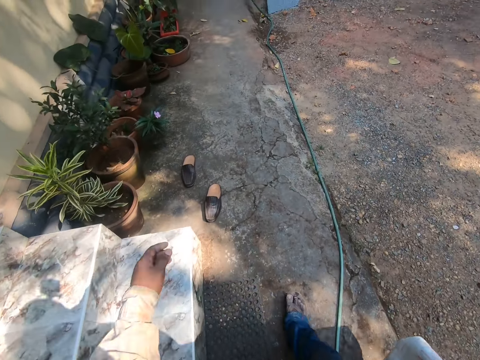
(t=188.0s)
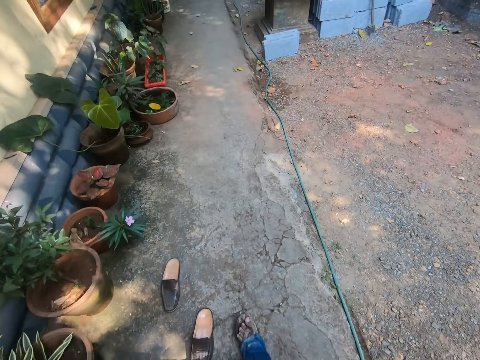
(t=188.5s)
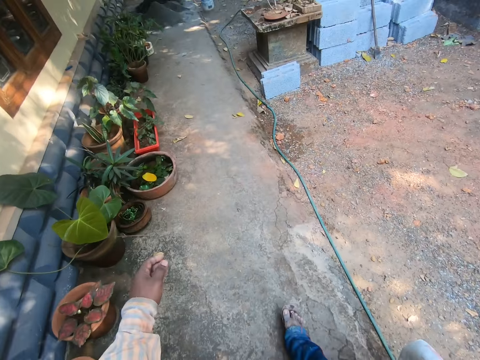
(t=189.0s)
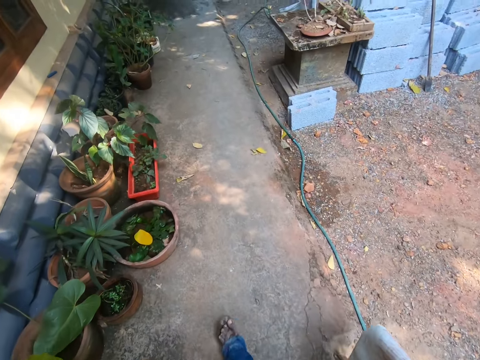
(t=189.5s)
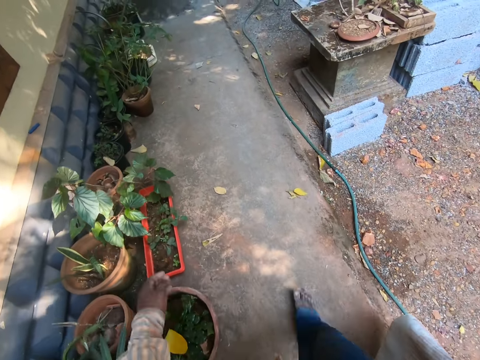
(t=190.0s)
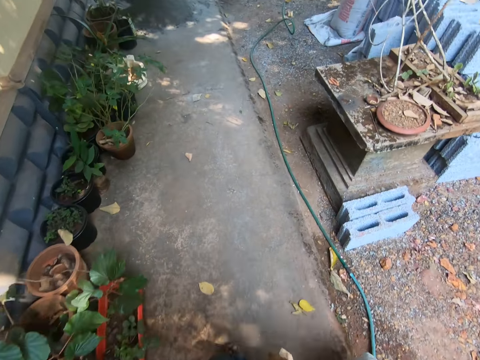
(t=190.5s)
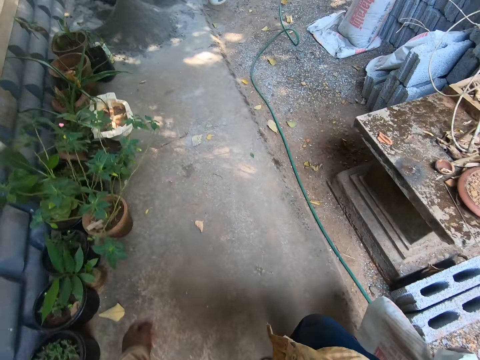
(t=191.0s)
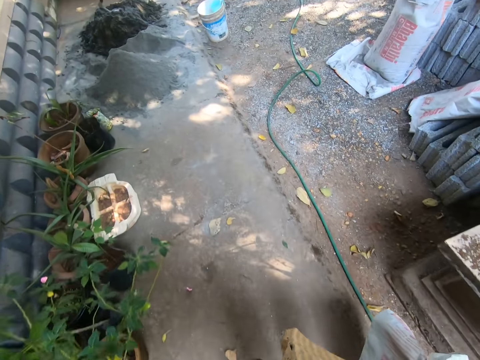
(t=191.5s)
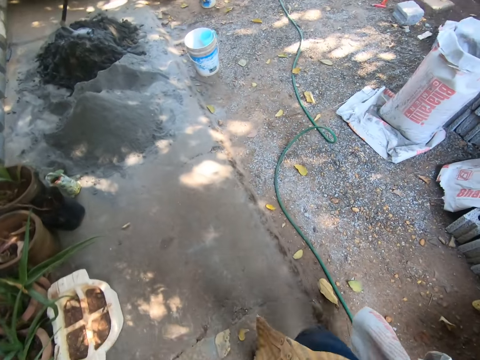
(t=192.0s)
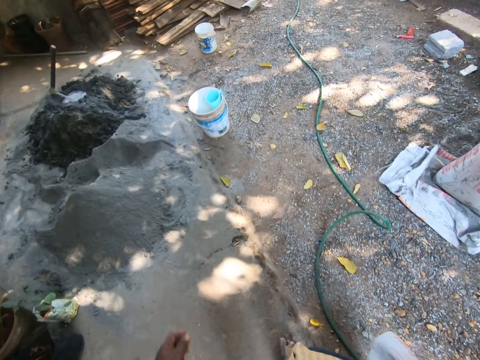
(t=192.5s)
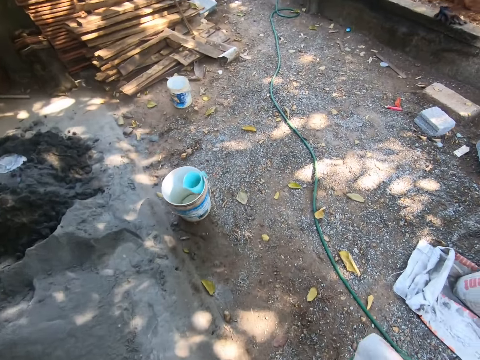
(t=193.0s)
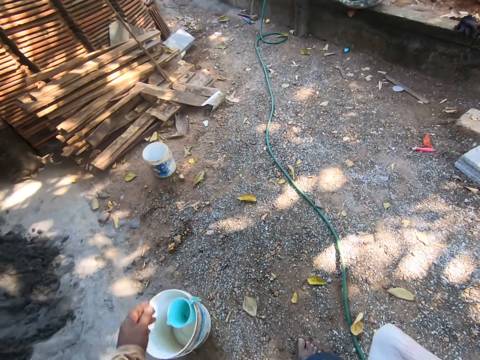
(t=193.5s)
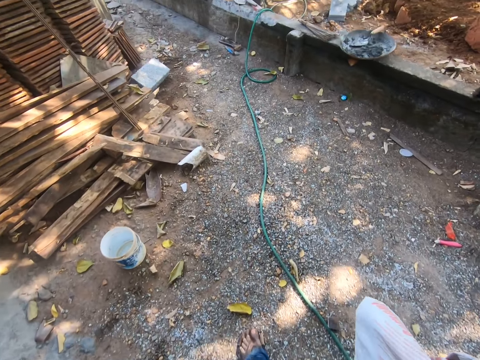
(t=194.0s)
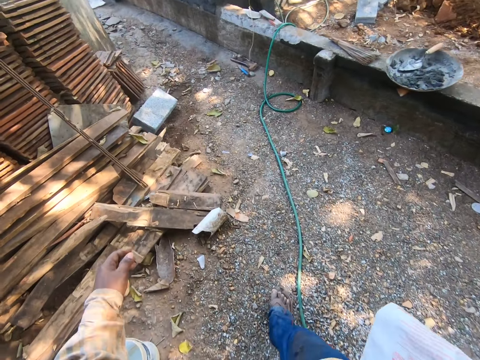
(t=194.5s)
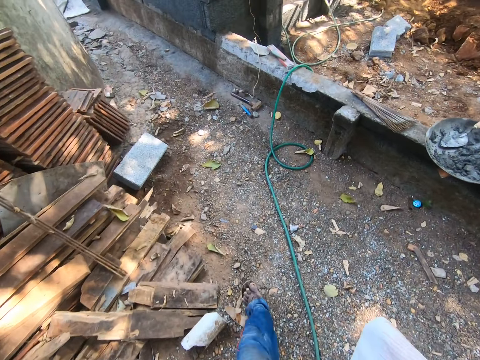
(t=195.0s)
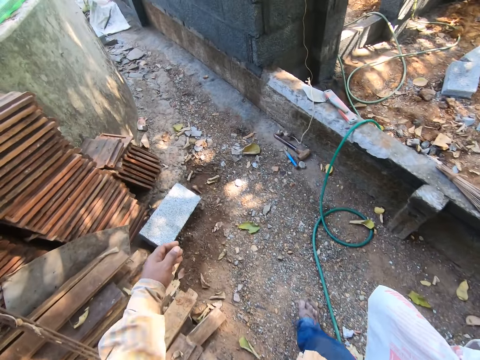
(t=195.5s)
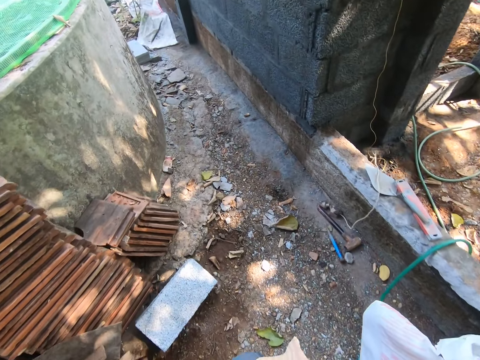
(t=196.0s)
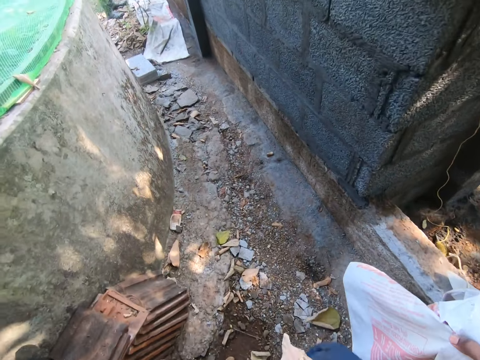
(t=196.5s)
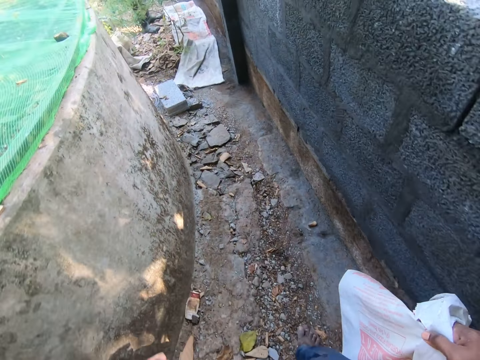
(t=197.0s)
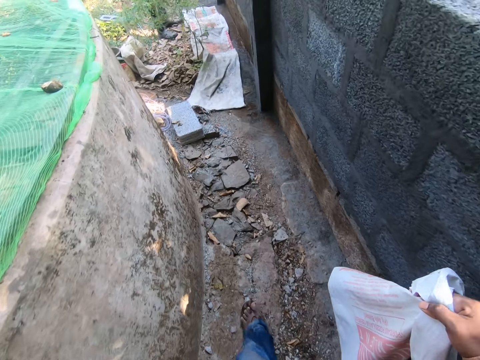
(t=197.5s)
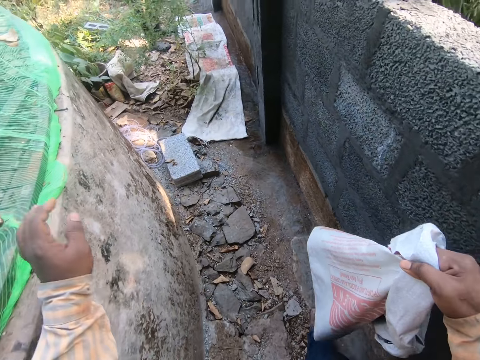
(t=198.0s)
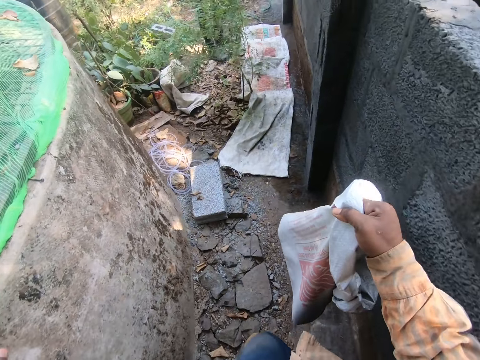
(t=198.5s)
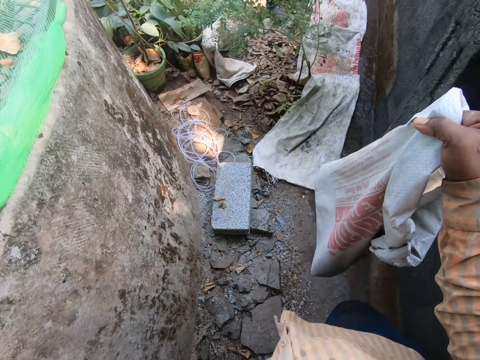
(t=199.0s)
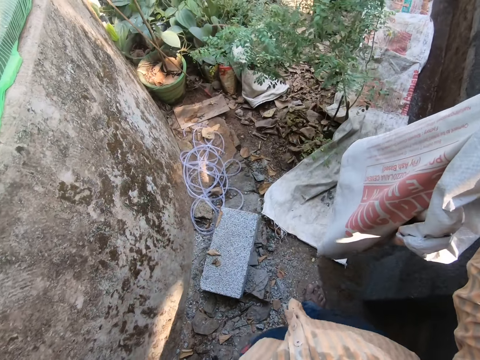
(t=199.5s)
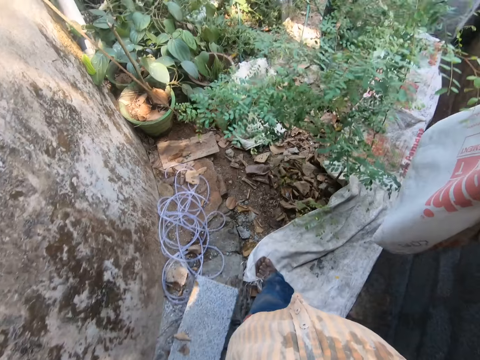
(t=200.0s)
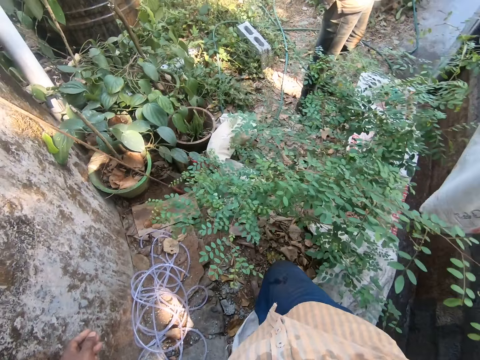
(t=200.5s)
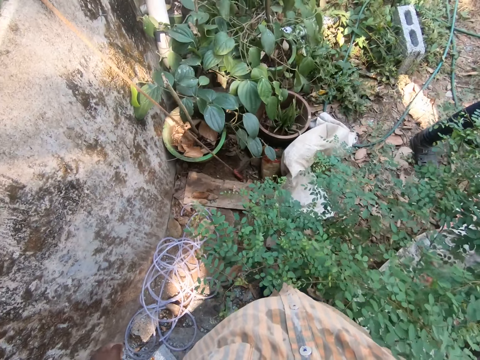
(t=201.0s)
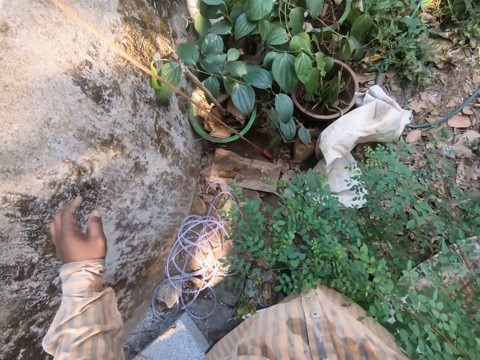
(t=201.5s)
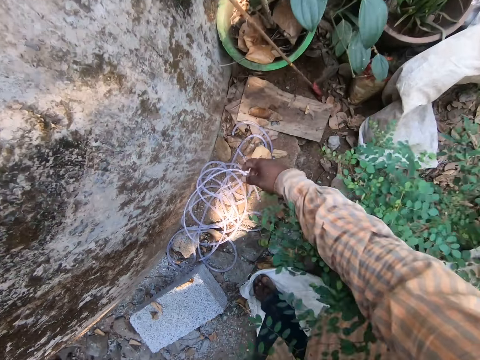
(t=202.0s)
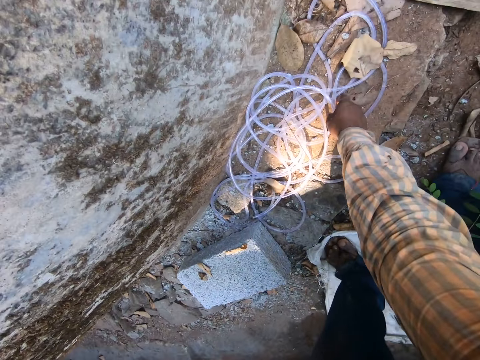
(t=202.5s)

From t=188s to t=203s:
The camera wearer holds the wall with his hand. He walks around the area. He places the sack aside.

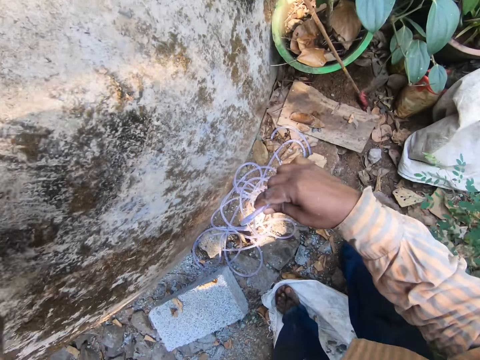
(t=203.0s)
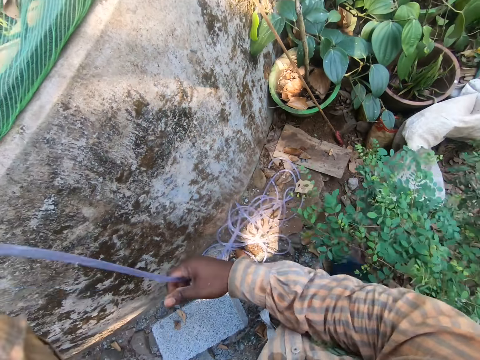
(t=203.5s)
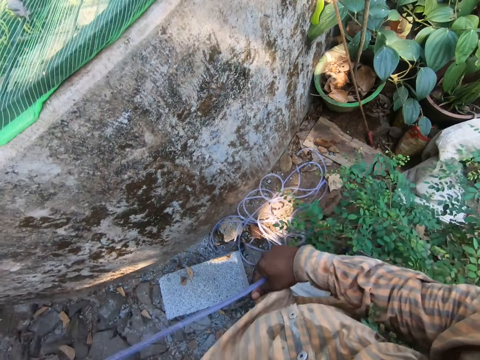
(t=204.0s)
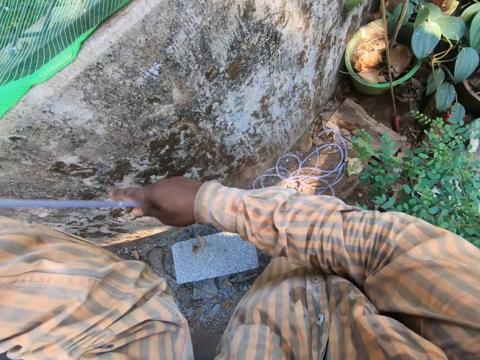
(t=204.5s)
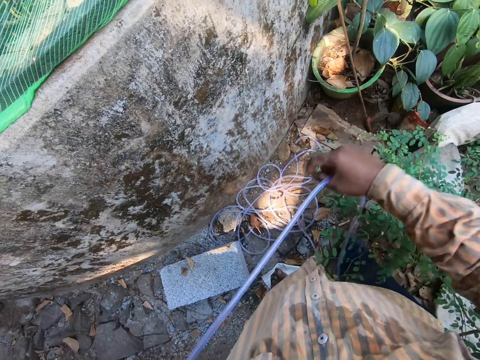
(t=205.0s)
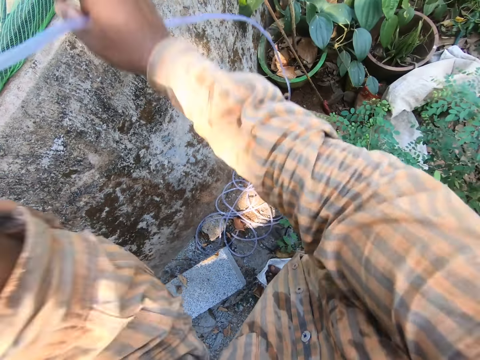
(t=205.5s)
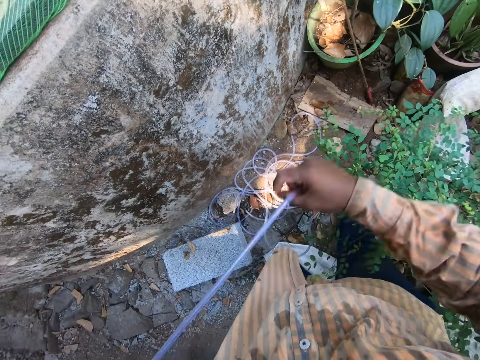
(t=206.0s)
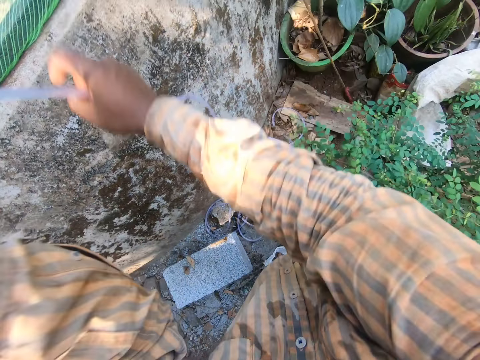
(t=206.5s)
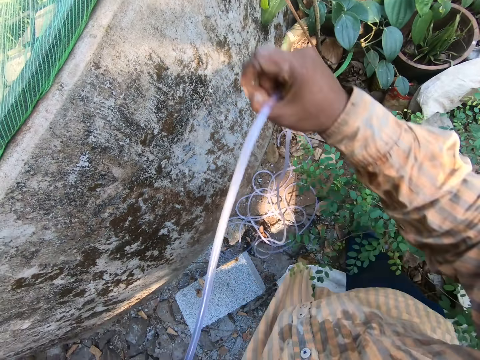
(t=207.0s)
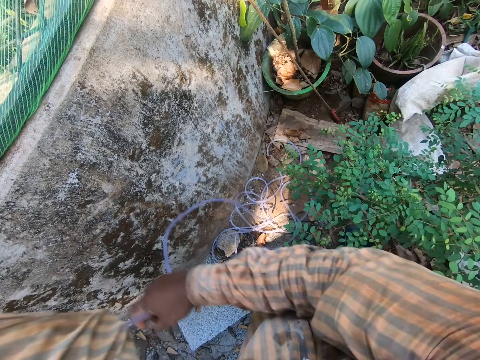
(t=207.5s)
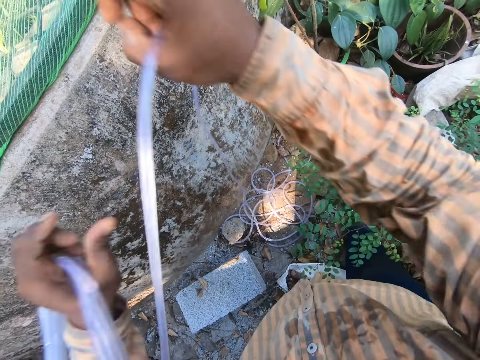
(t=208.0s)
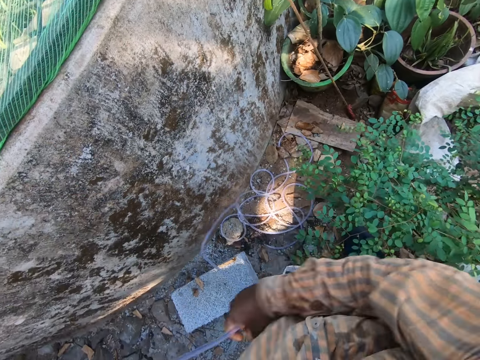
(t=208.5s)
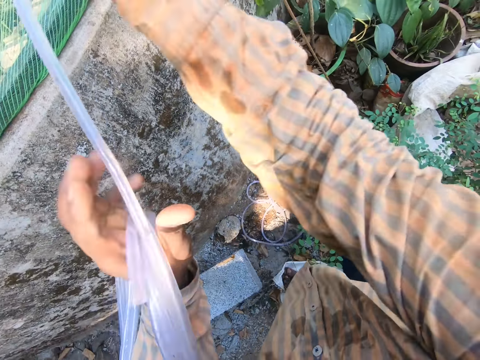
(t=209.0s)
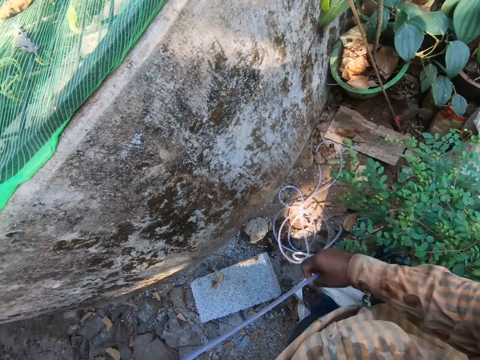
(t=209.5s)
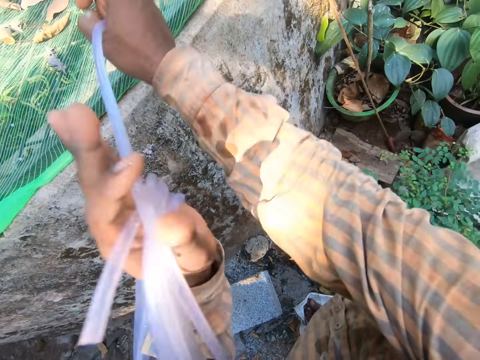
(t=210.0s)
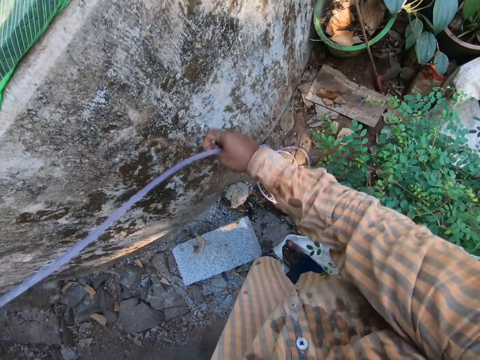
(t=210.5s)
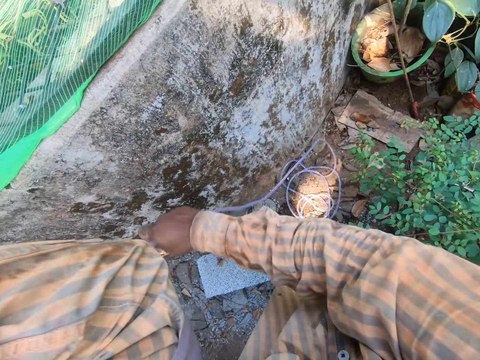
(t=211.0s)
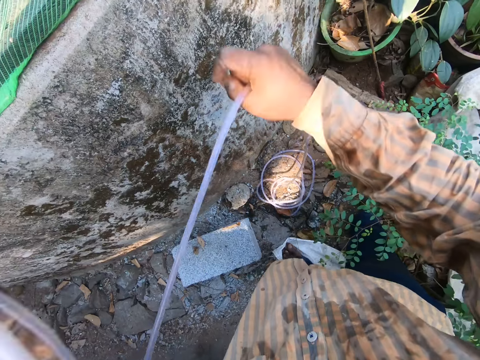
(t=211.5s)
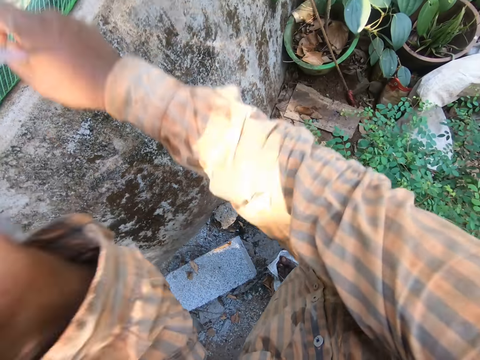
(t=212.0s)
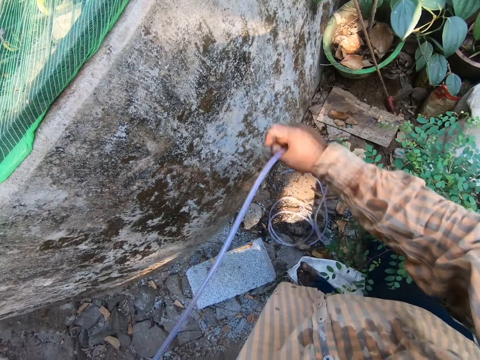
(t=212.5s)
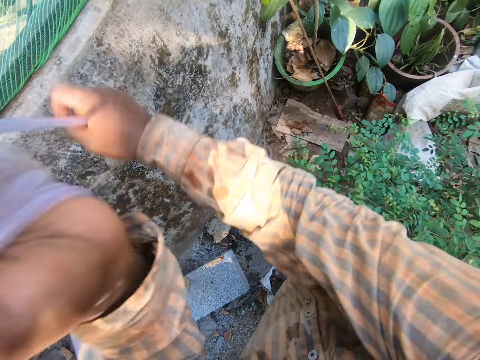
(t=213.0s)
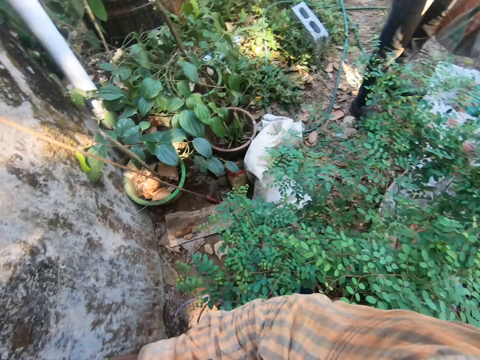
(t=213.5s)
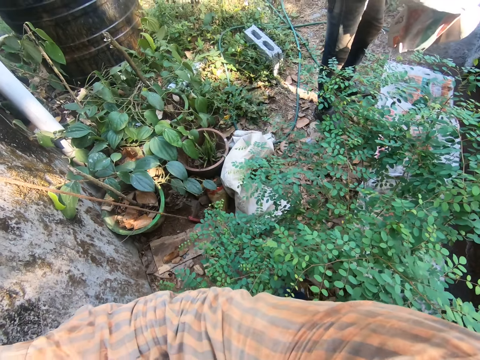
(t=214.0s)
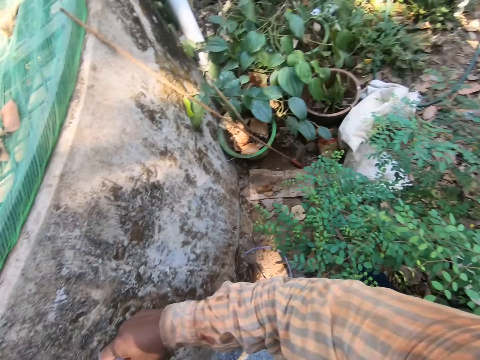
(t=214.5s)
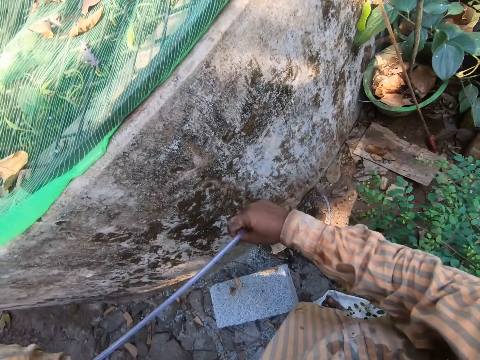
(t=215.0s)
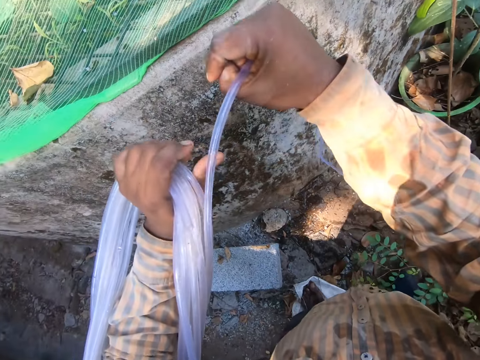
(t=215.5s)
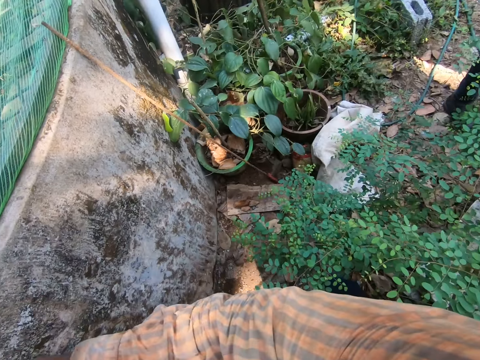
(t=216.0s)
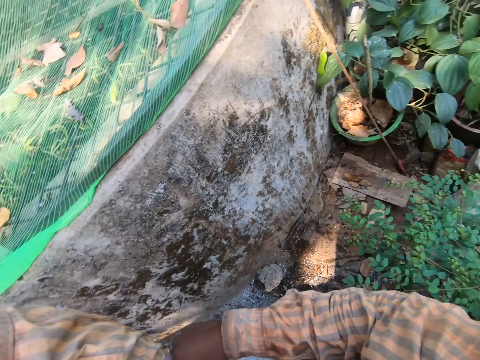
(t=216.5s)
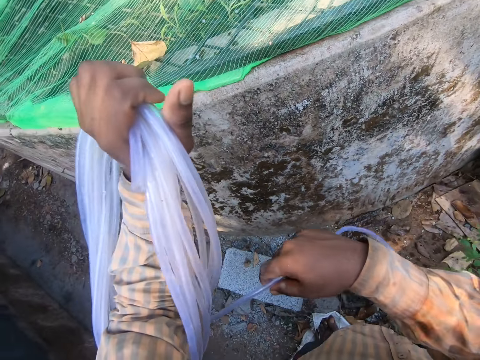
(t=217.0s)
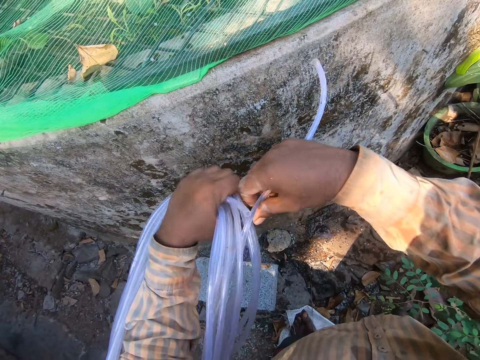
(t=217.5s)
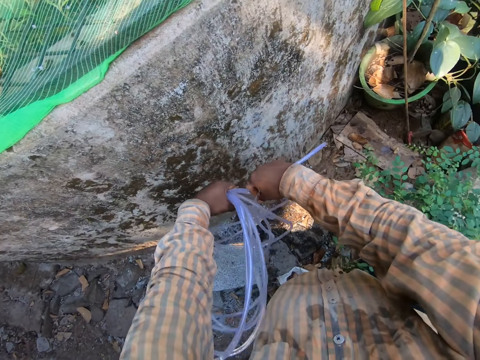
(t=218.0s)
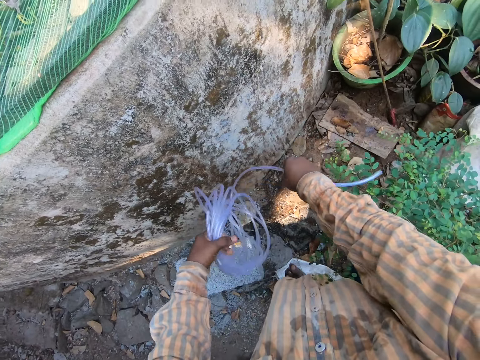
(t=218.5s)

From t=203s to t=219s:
The camera wearer picks the pipe from the ground. He pulls the hose pipe. He folds the hose pipe with his hands.
